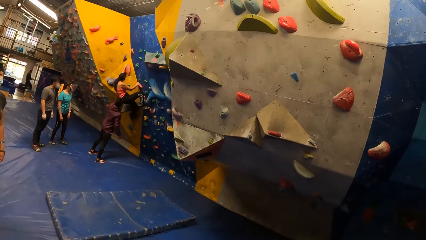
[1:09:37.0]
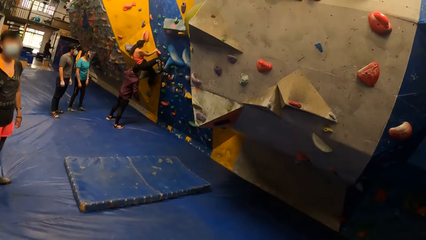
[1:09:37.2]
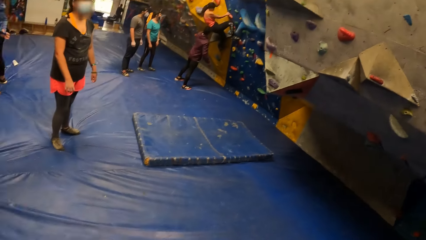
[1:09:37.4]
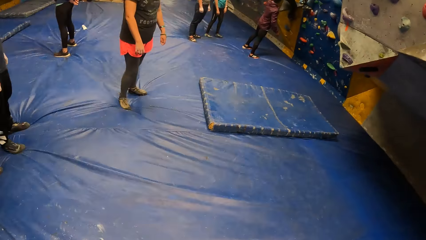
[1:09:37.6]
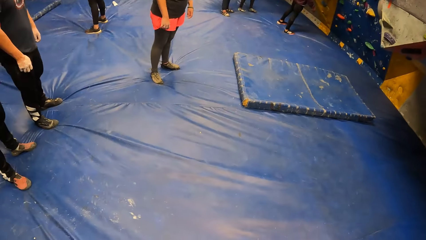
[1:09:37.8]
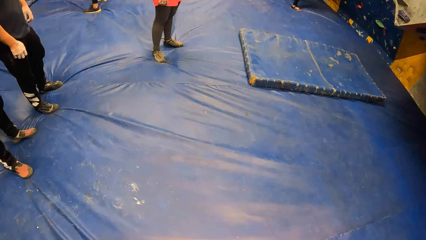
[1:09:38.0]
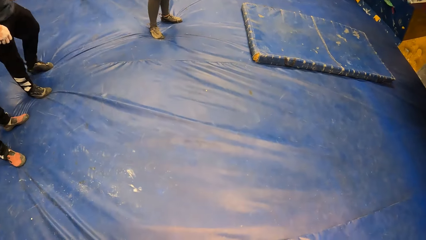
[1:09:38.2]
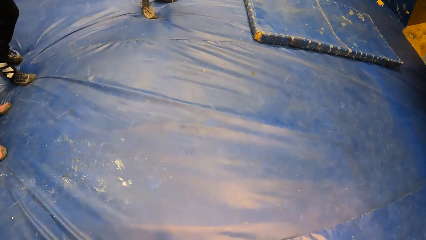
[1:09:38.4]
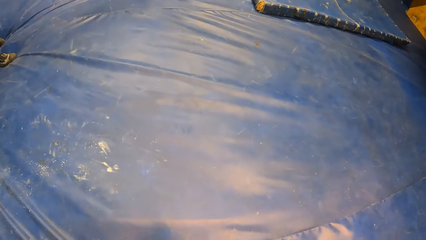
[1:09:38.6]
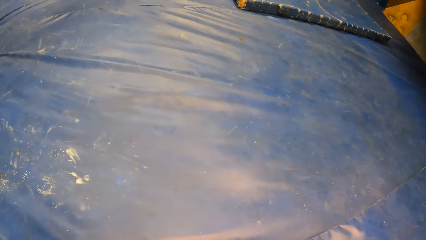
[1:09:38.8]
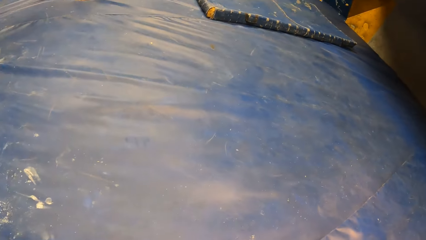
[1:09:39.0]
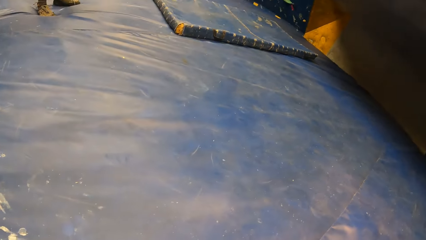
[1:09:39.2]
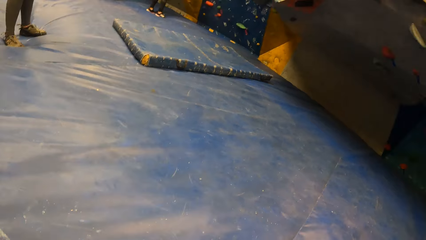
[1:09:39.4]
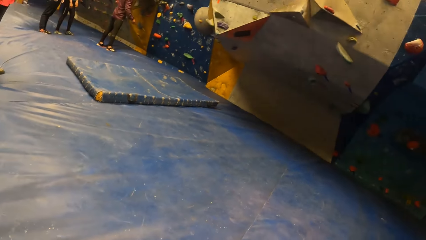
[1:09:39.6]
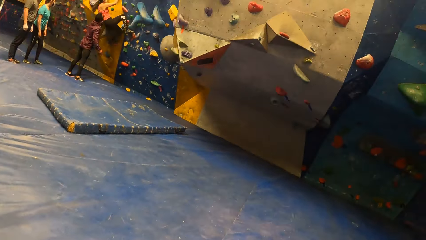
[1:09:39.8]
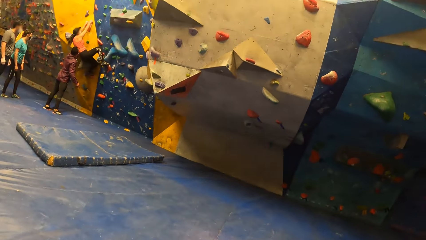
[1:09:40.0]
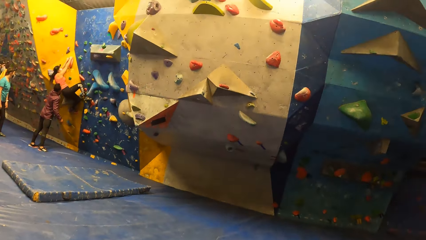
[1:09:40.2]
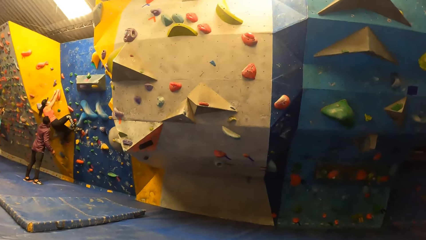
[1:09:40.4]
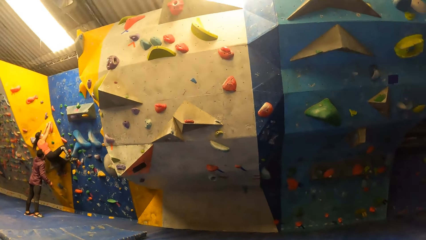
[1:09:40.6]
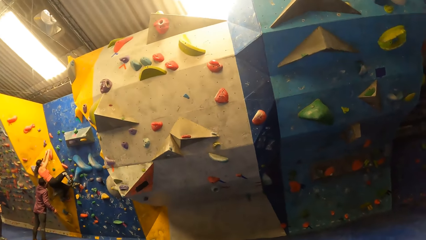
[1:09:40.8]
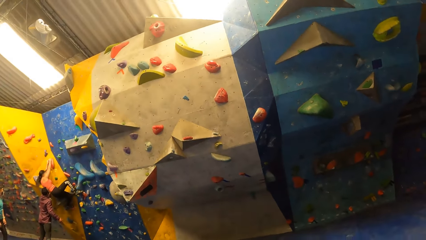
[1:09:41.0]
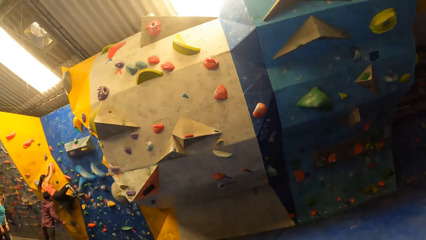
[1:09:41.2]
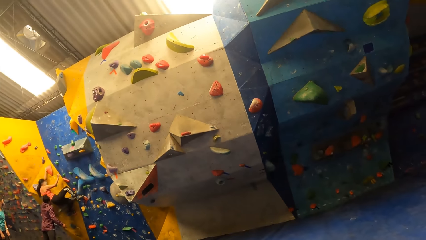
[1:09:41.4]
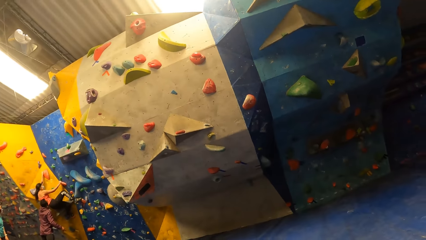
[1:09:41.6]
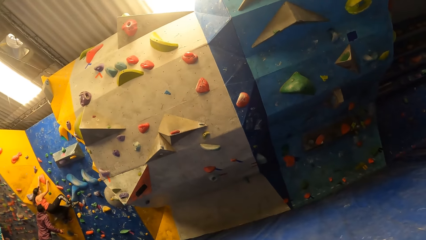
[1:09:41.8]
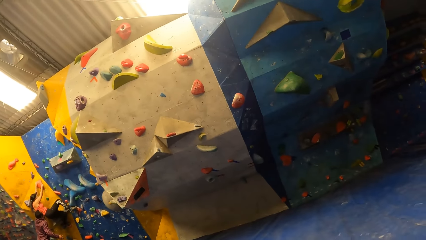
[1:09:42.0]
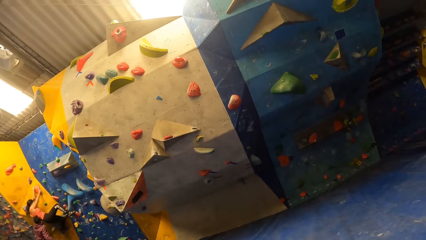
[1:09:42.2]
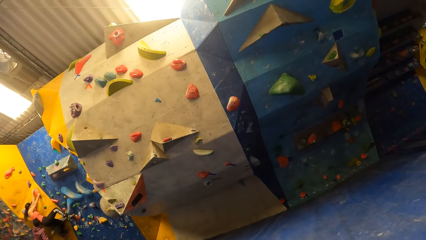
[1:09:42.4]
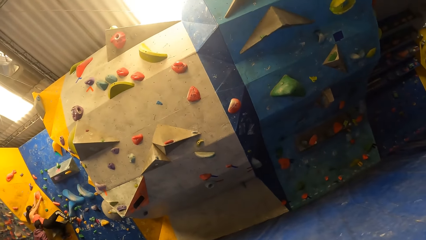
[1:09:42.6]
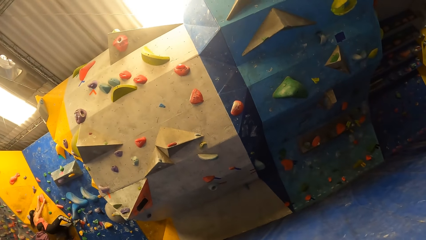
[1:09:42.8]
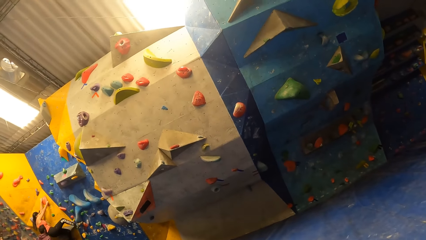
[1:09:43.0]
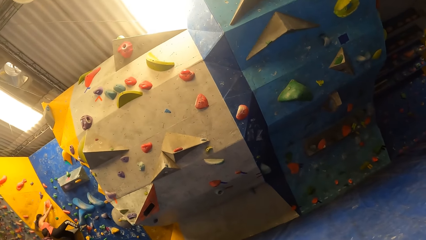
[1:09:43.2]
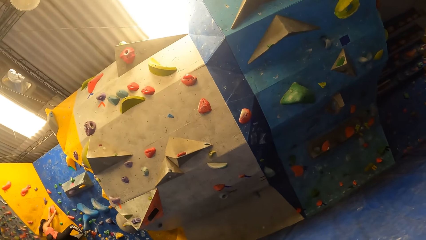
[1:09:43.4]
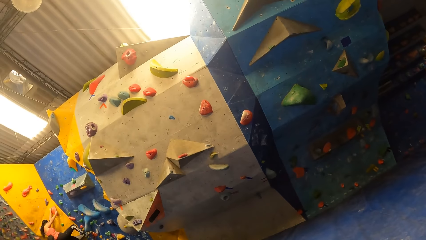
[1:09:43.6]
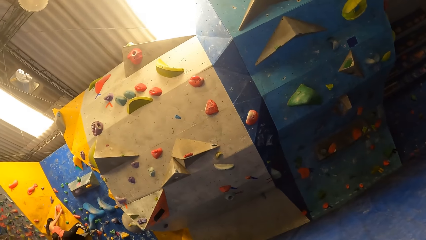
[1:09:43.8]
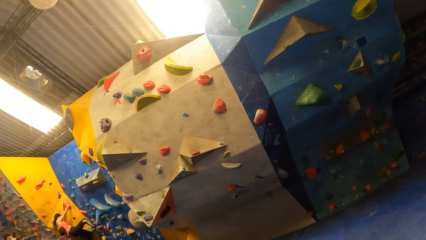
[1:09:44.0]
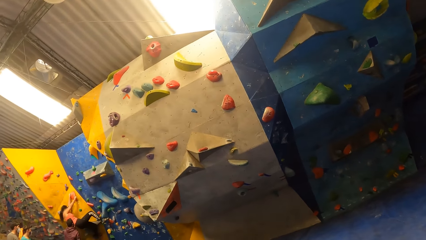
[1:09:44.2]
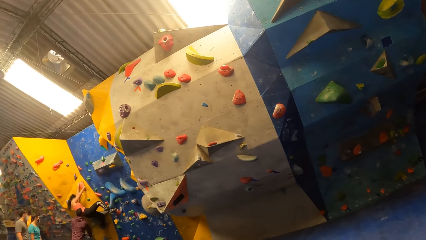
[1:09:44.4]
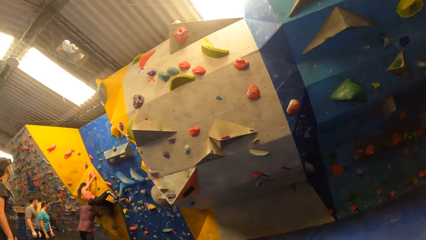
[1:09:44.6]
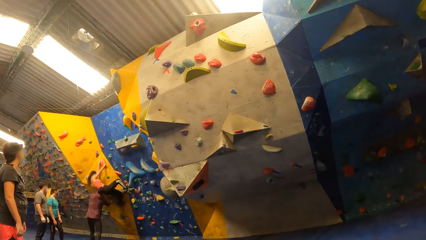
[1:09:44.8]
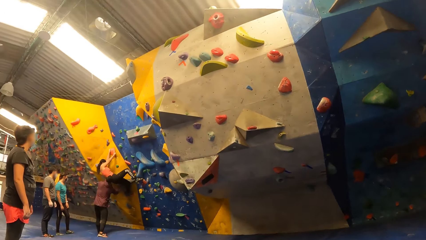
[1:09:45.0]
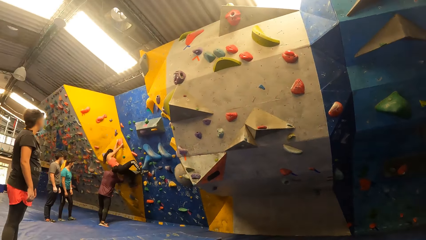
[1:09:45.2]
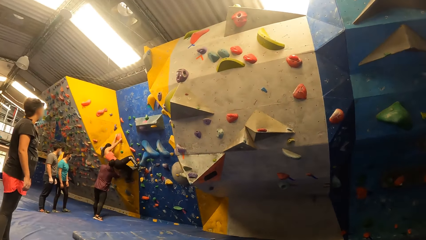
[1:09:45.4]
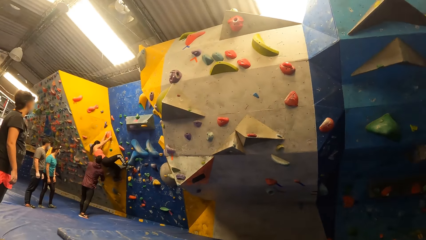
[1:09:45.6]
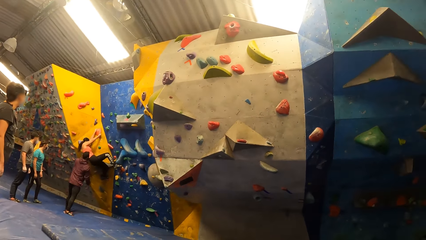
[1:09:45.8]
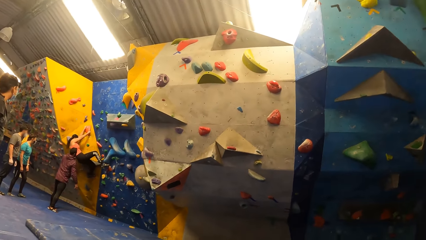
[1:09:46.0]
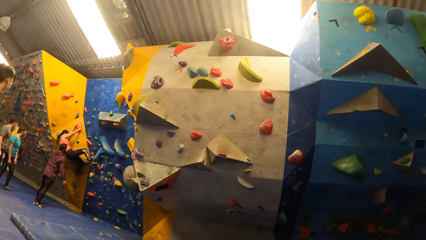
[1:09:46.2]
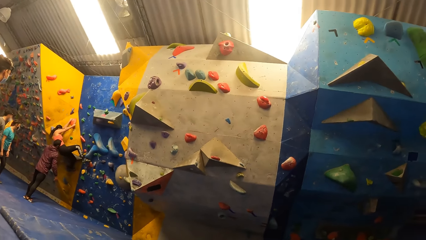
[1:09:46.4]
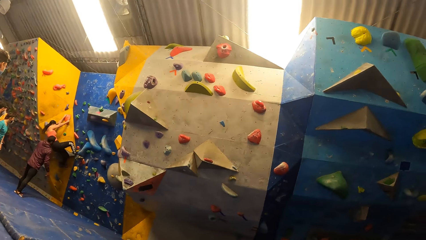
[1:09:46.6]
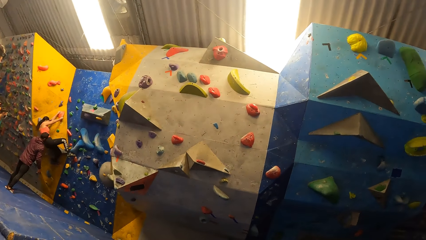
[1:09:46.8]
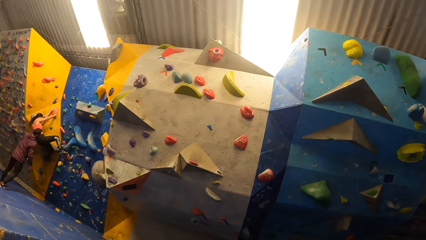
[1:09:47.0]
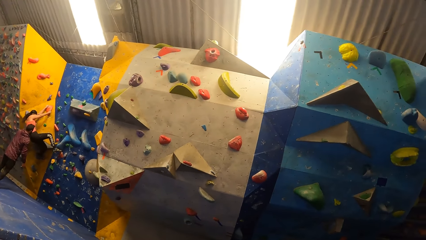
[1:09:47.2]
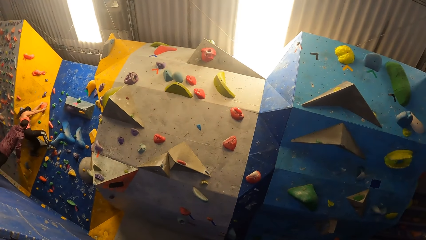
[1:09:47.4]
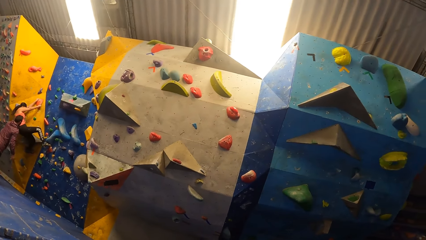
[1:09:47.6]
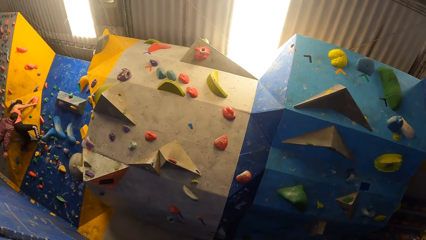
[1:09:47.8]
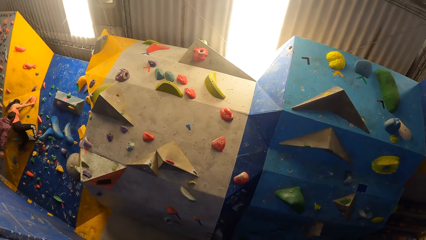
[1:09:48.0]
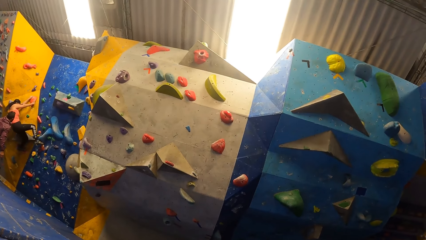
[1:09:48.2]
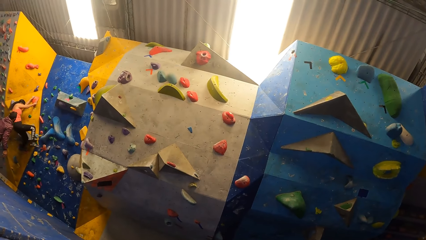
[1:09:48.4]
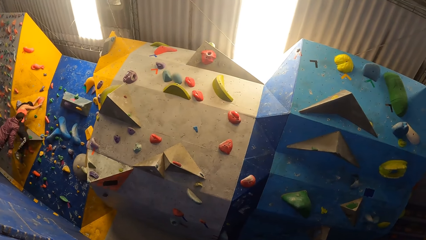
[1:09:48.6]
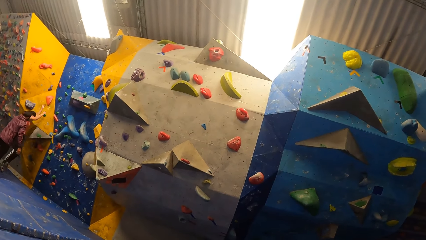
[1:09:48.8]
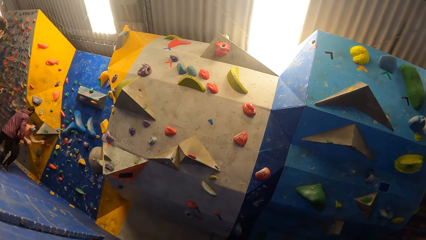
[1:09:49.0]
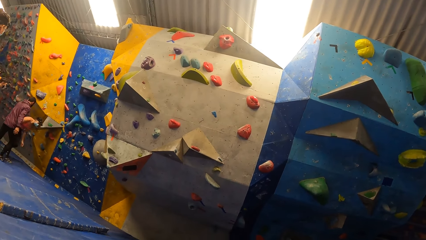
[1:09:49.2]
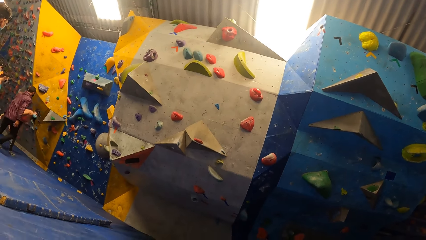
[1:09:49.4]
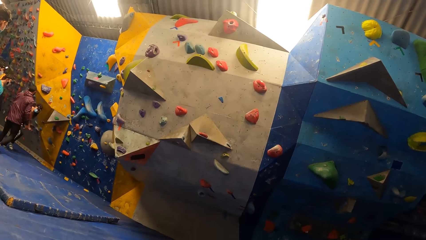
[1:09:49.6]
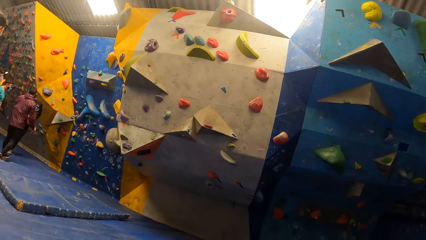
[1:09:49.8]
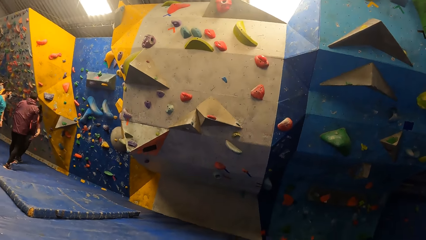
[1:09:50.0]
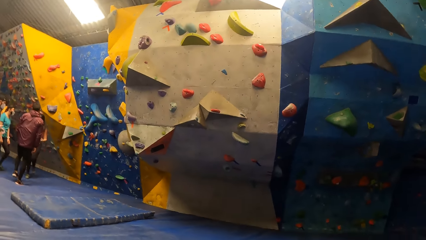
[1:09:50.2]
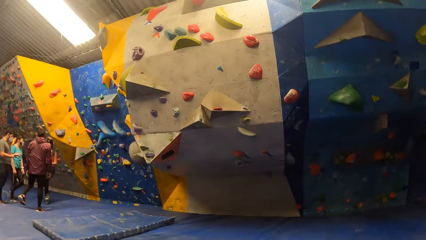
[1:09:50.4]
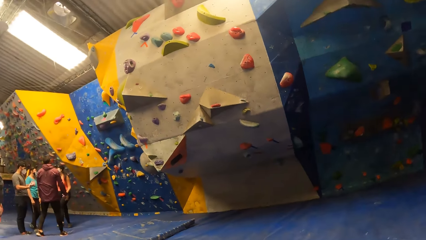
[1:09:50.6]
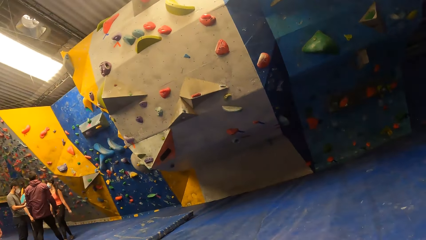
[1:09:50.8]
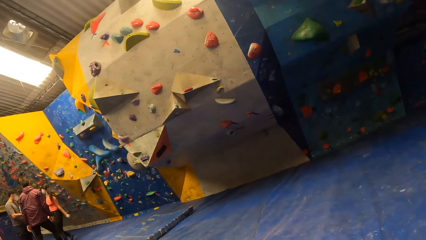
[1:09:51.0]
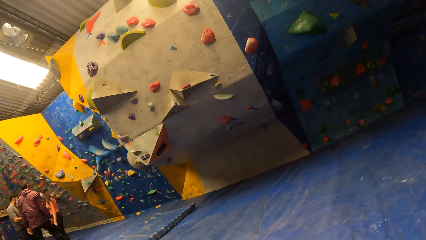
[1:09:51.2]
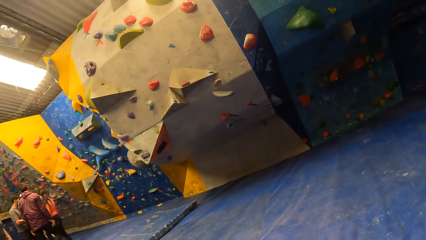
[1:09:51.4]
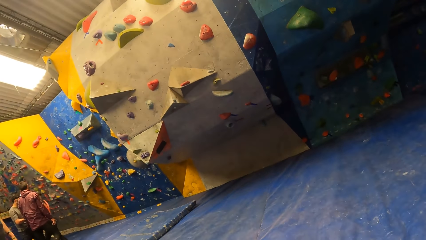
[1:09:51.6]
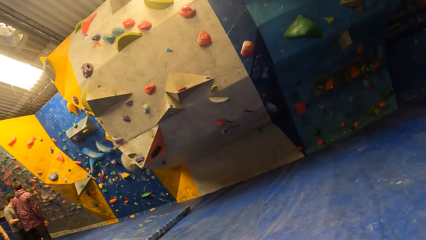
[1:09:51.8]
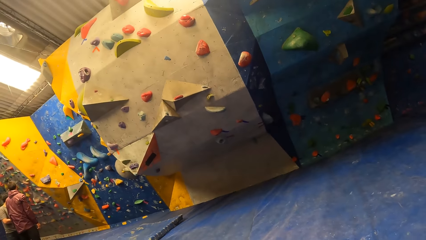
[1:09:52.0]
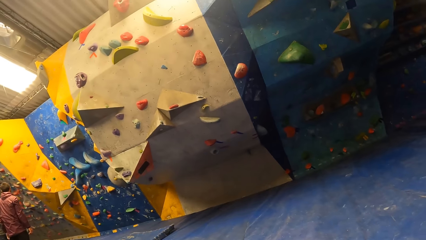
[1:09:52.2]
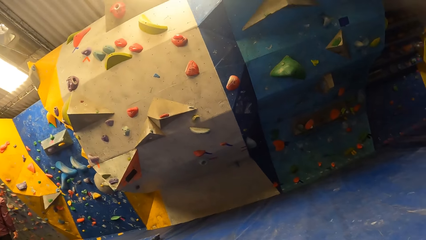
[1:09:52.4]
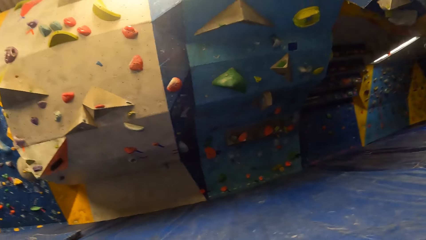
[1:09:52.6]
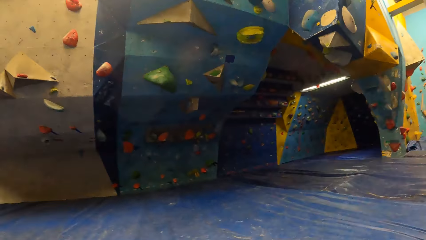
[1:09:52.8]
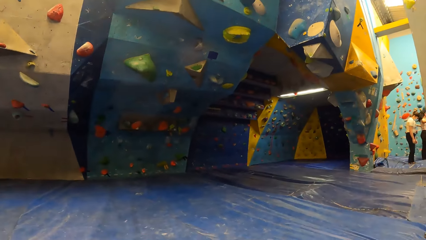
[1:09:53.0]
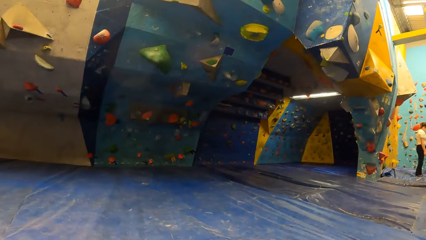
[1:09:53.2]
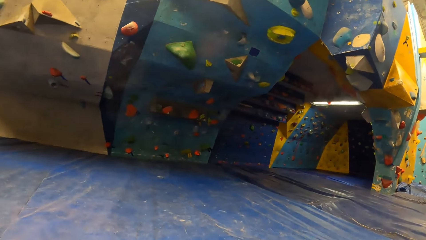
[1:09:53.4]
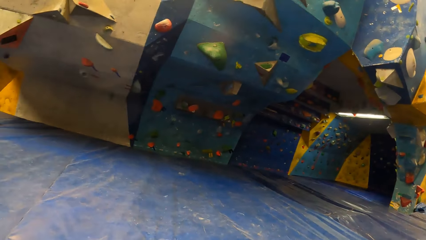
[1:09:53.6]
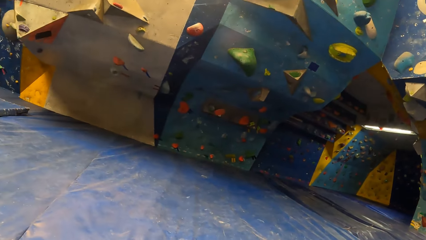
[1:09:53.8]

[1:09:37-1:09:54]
The camera wearer sits on the boulder mat. They look on the landing mat. They watch people at the gym. They look at a person. Another person holds the first person on the back. The first person jumps on the landing mat.
